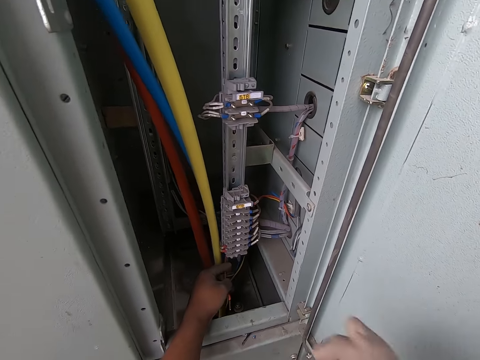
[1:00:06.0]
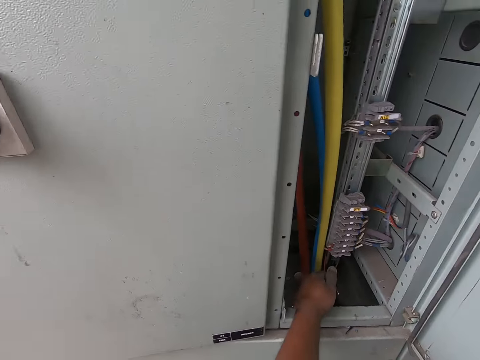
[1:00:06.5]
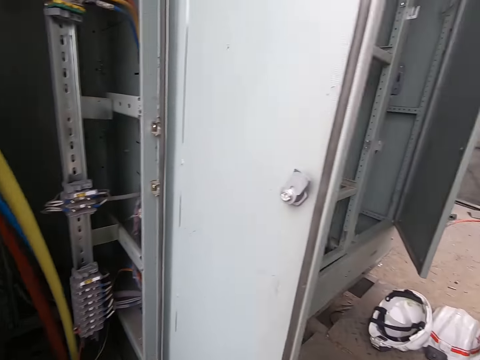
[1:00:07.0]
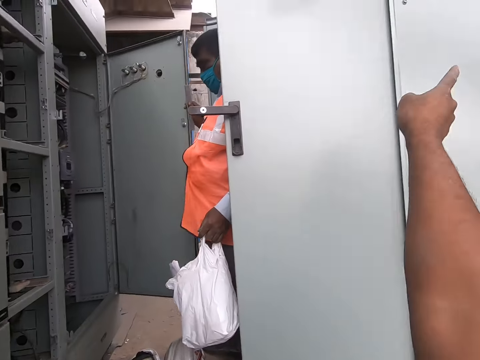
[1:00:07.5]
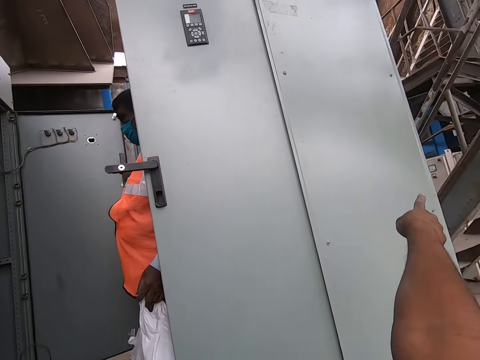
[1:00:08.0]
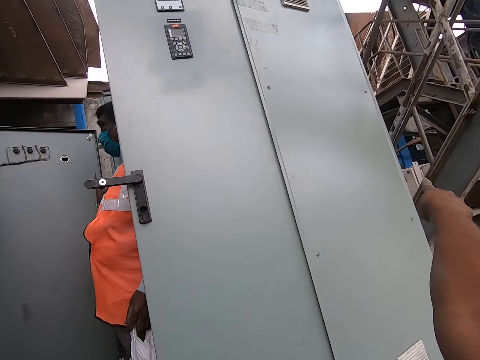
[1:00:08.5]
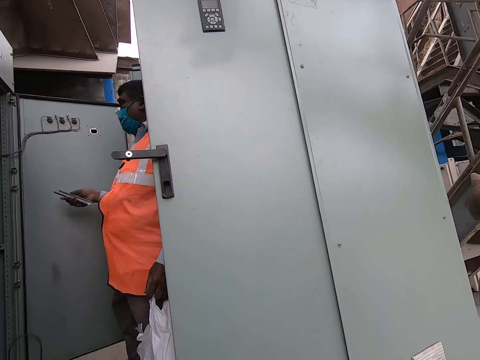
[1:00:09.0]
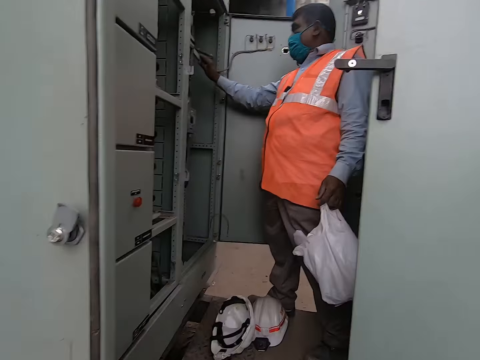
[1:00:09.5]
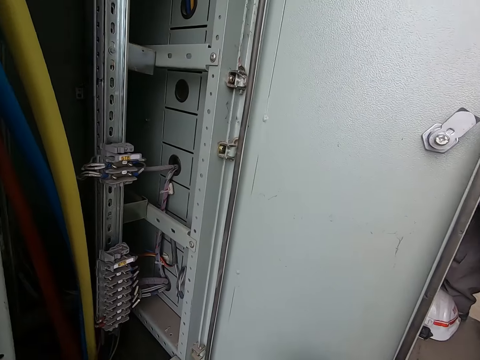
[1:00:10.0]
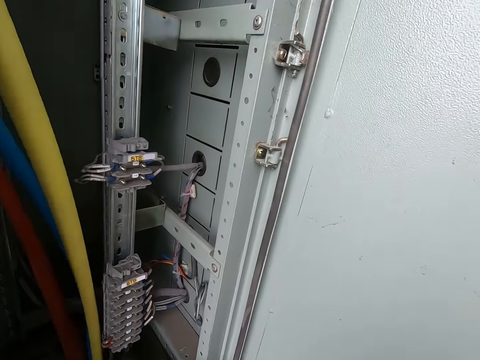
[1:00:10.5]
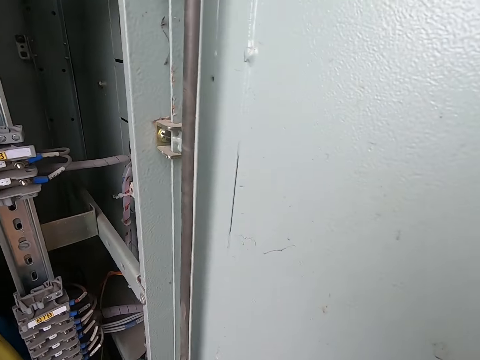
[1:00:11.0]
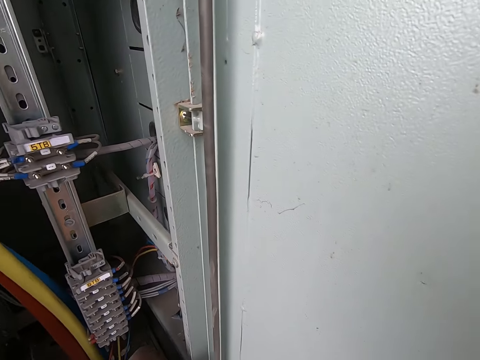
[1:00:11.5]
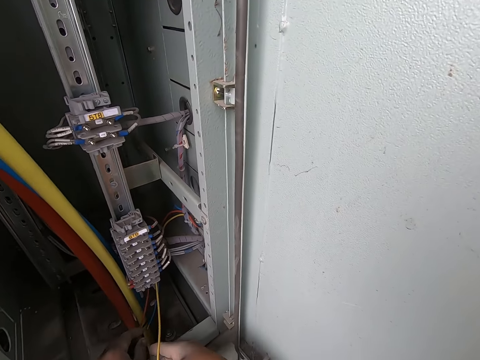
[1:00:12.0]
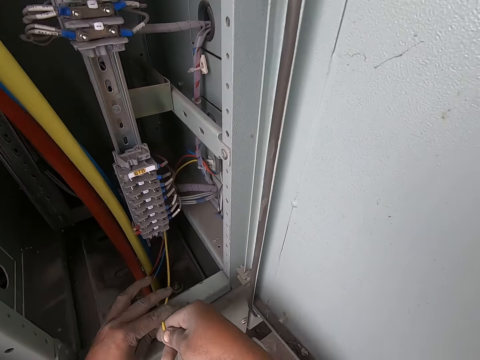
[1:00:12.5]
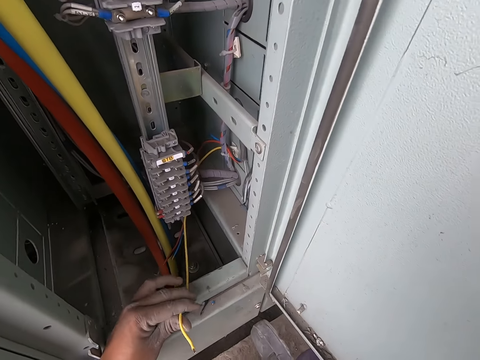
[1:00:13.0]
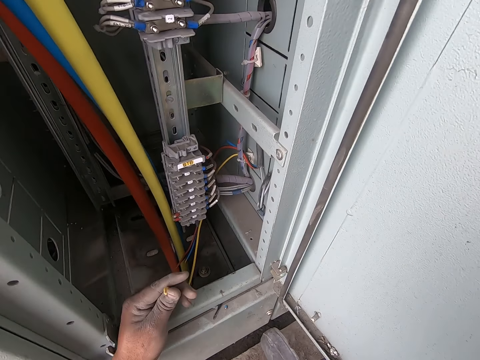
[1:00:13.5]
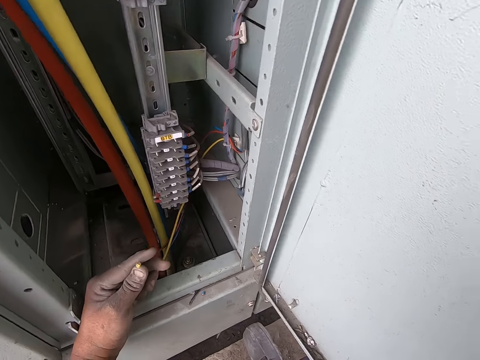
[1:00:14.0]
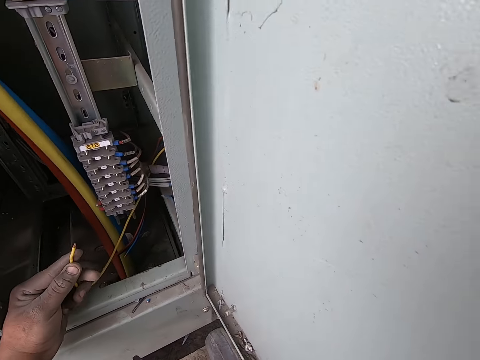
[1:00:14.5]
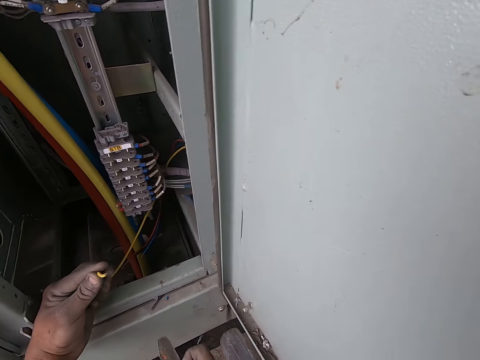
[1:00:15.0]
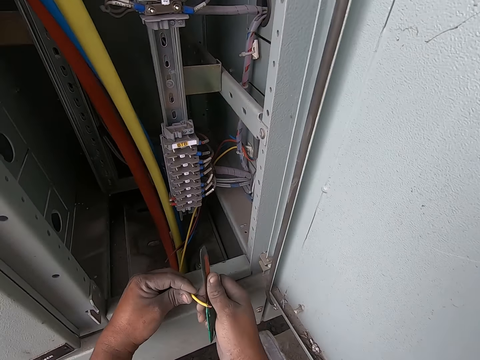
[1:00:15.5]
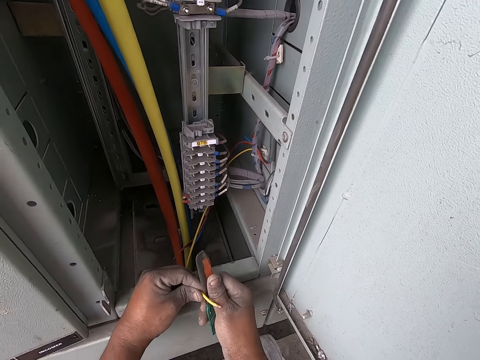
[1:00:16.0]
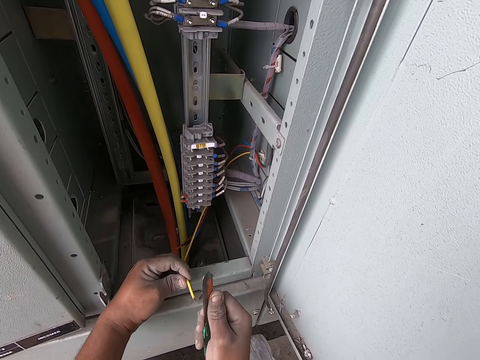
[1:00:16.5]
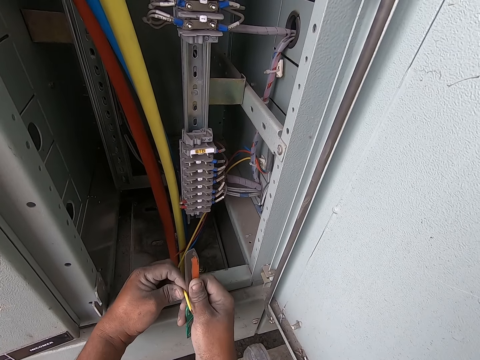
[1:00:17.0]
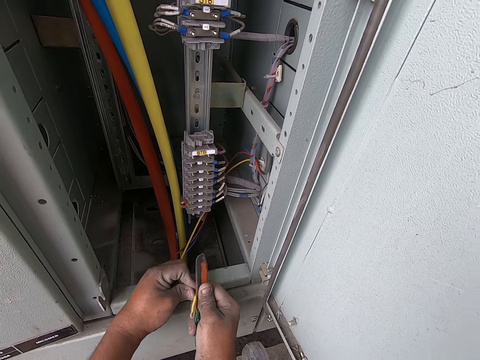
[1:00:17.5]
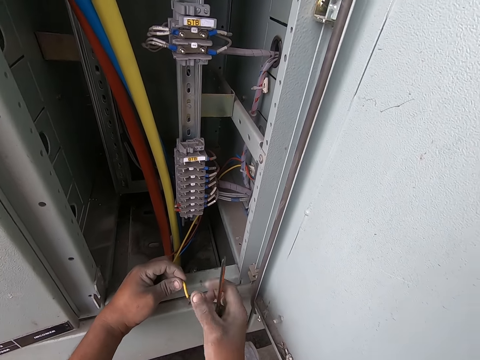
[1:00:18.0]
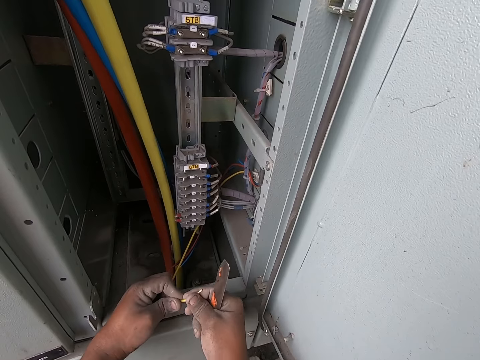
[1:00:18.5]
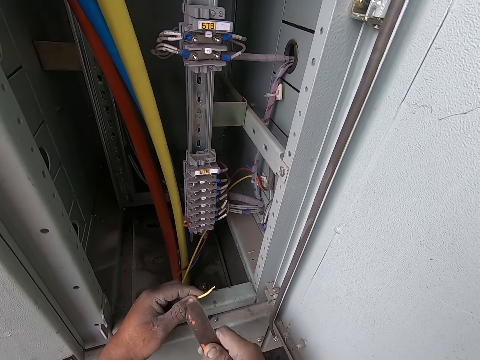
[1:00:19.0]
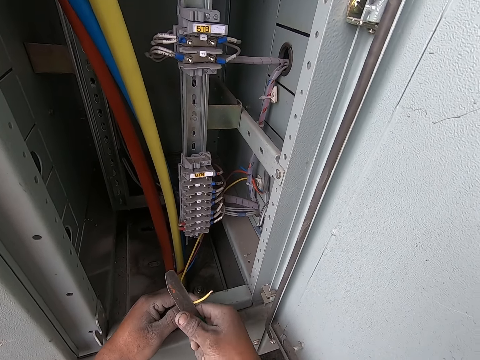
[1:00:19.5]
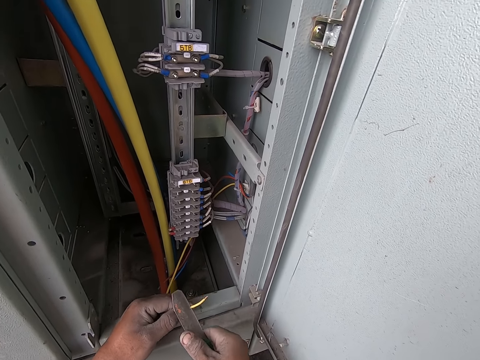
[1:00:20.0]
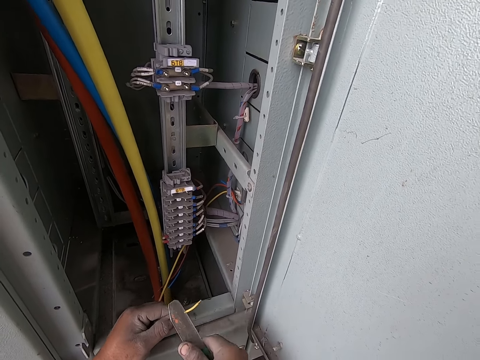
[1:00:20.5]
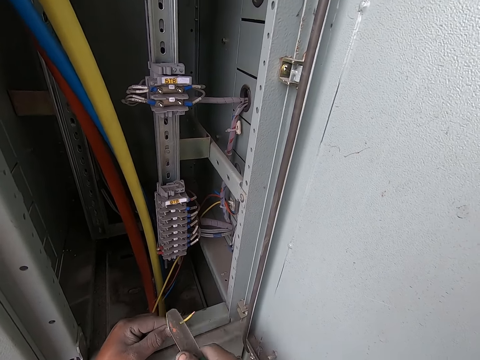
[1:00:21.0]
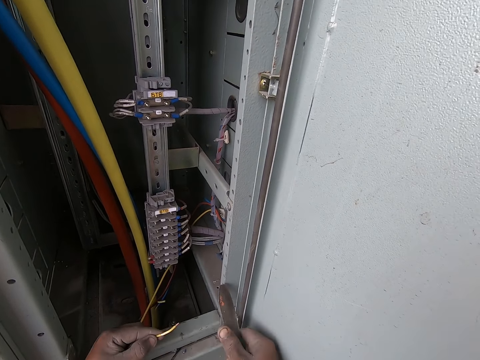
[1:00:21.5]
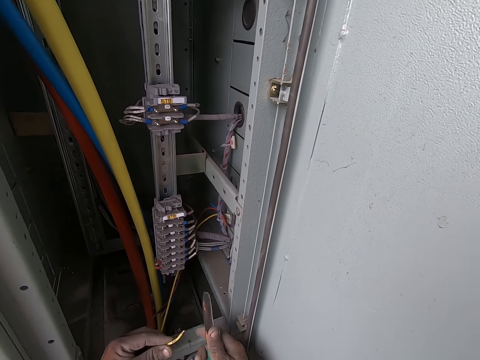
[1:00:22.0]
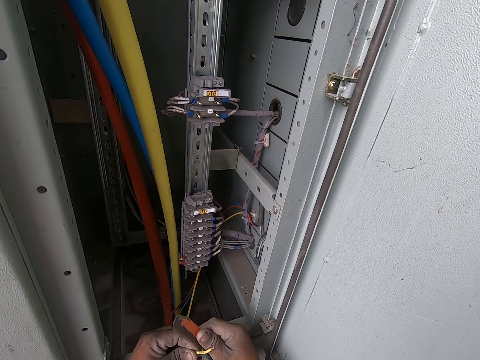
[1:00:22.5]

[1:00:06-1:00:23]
The camera wearer puts down the knife. A man opens a door with his right hand. The camera wearer points at a staircase with his right hand. He talks to the man. The man places the plastic rule in the locker with his right hand. The camera wearer holds the yellow cable in his right hand. He passes the yellow cable to his left hand with his right hand. He mends some wires. He takes the knife. He cuts the cable jacket of the yellow cable with the knife in his right hand while talking. He moves the yellow cable with his right hand. He cuts the cable jacket of the yellow cable with the knife in his right hand.

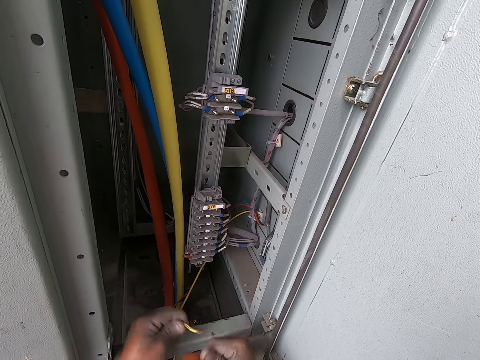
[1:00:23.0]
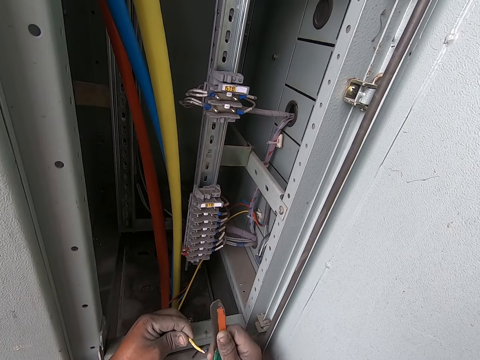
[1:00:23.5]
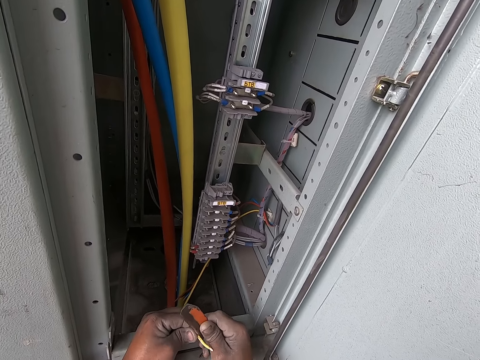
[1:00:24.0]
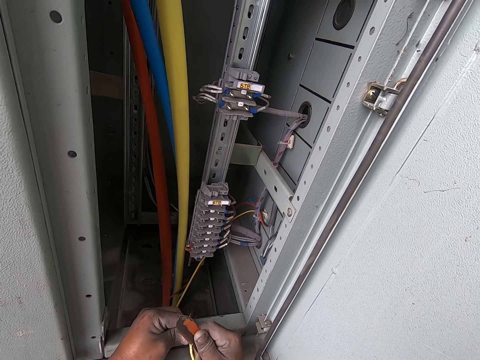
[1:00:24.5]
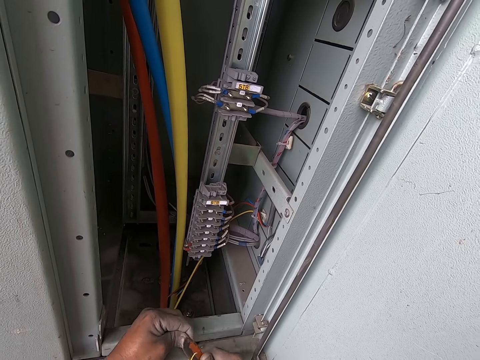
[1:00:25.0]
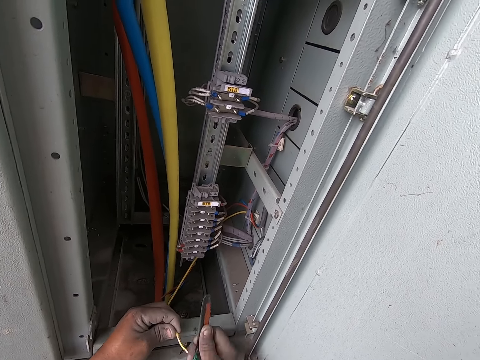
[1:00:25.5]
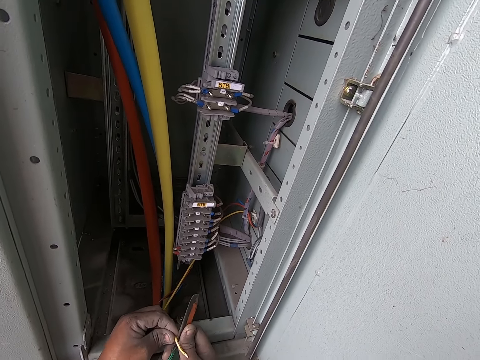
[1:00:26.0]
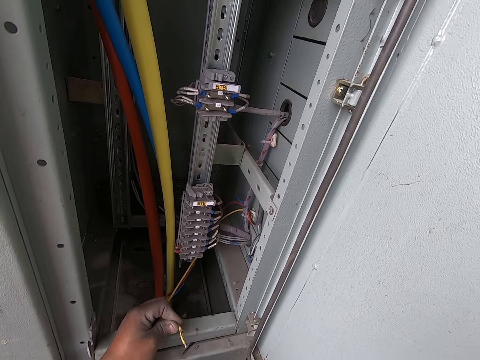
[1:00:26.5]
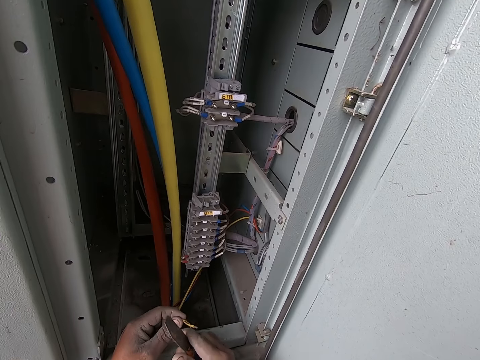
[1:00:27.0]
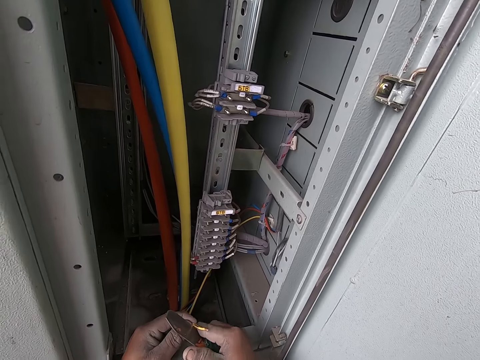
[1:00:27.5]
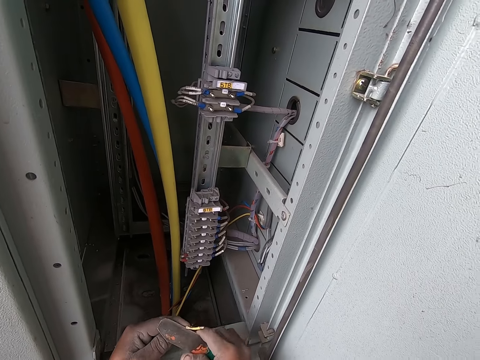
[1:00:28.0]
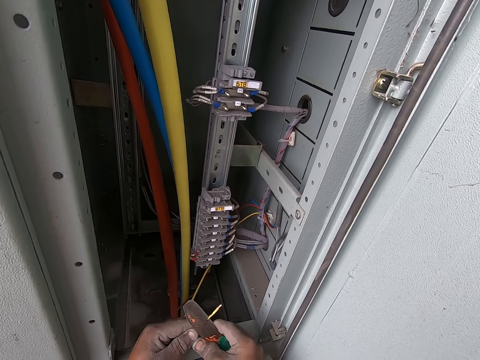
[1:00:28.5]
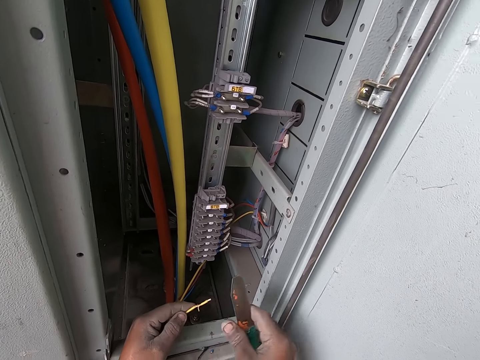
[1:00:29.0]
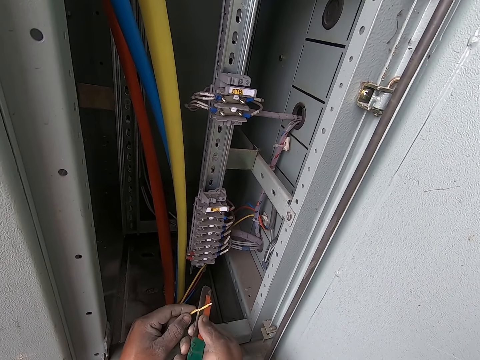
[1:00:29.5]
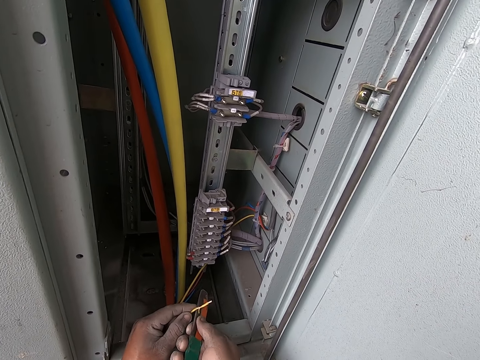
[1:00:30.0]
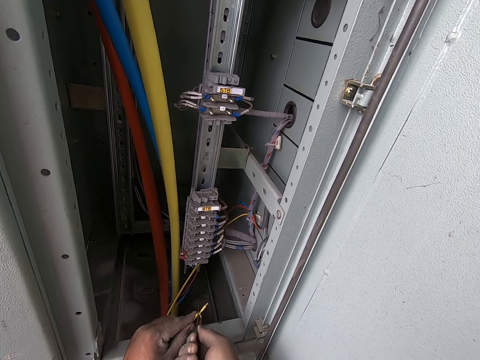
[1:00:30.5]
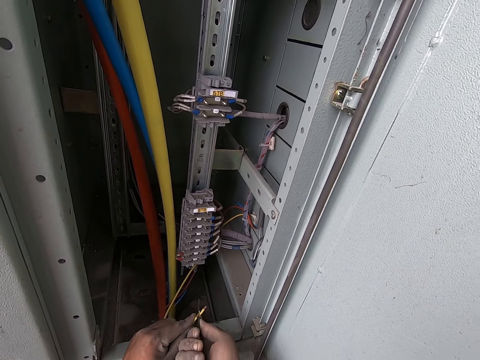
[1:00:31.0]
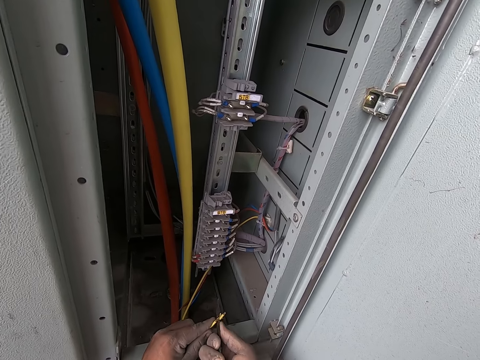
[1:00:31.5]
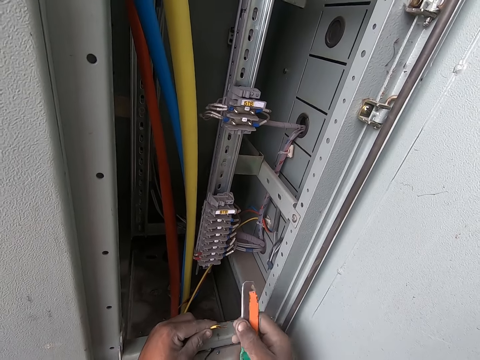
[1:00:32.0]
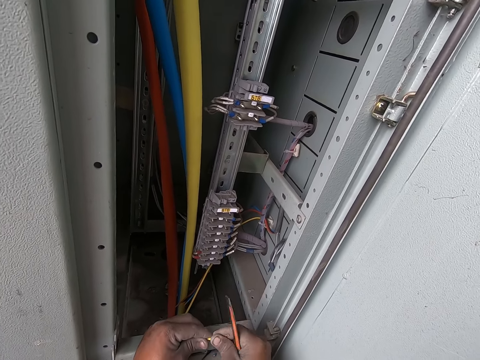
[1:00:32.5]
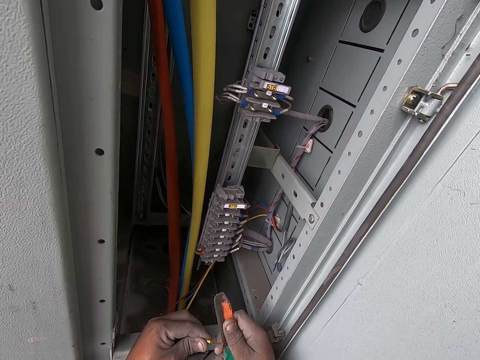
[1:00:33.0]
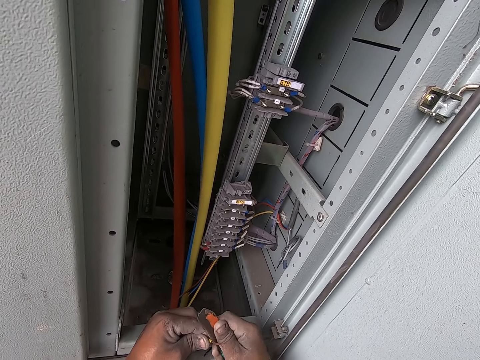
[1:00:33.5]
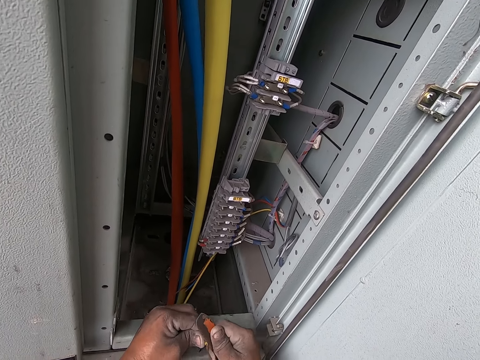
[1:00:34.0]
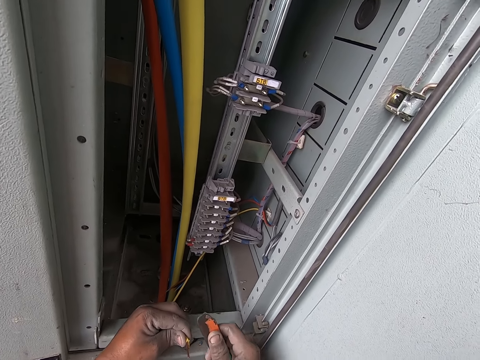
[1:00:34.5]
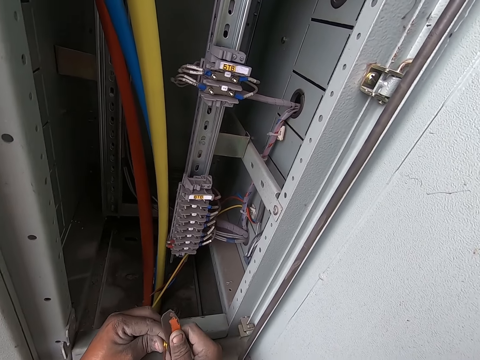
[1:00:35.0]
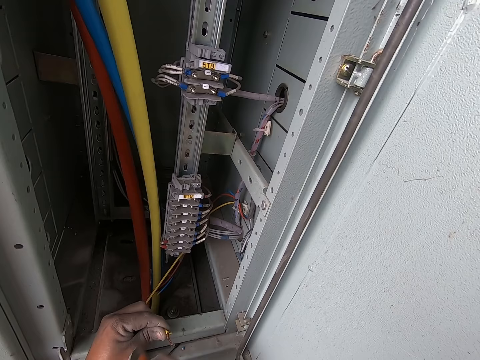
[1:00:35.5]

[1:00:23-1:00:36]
The camera wearer holds the conductor in the yellow cable with his right hand. He cuts the cable jacket of the yellow cable with the knife in his right hand.
